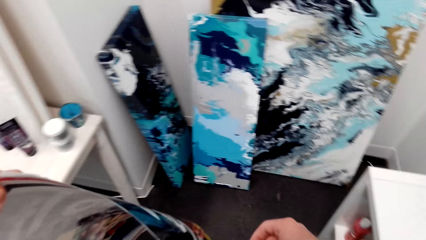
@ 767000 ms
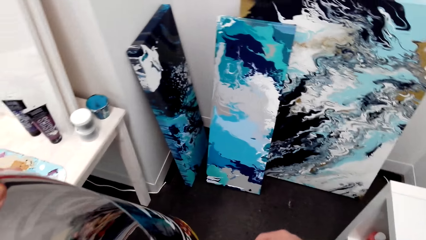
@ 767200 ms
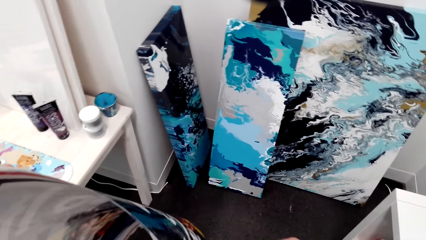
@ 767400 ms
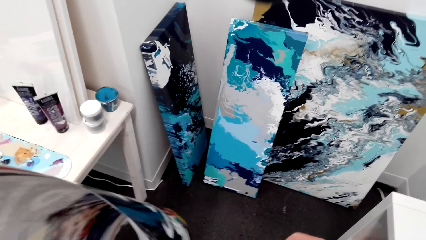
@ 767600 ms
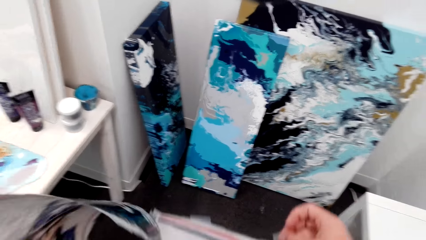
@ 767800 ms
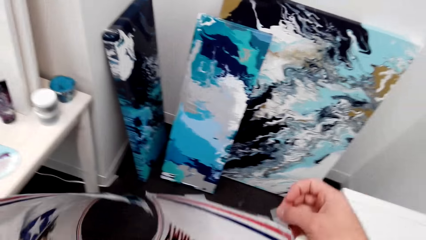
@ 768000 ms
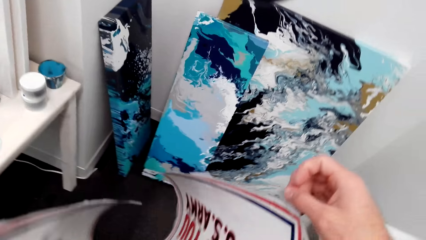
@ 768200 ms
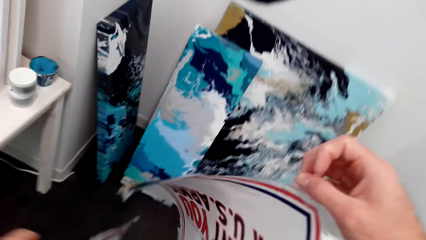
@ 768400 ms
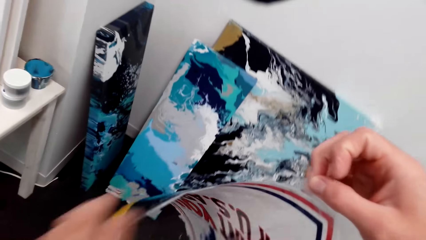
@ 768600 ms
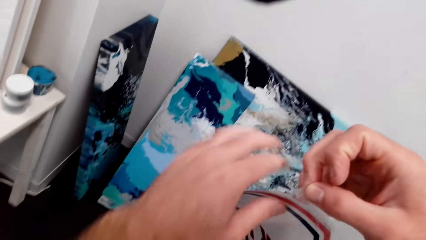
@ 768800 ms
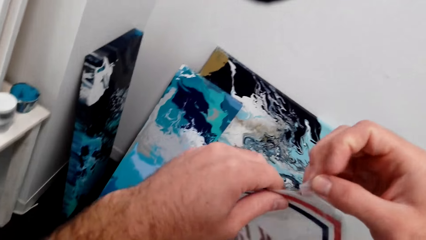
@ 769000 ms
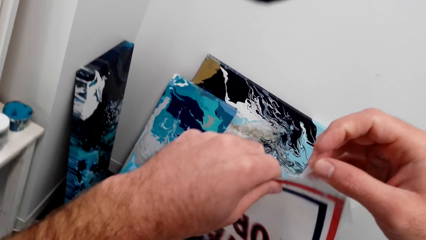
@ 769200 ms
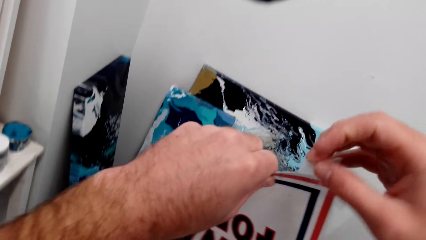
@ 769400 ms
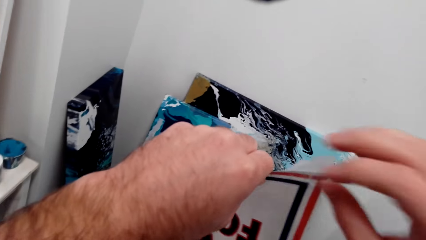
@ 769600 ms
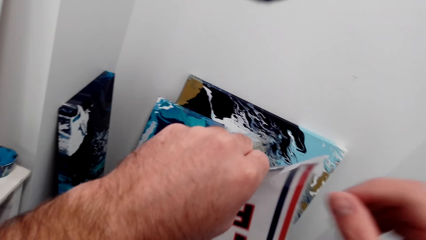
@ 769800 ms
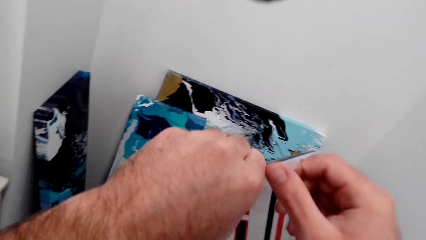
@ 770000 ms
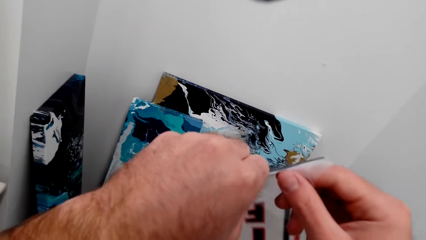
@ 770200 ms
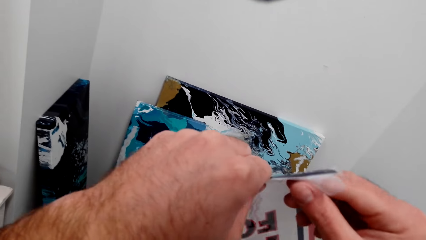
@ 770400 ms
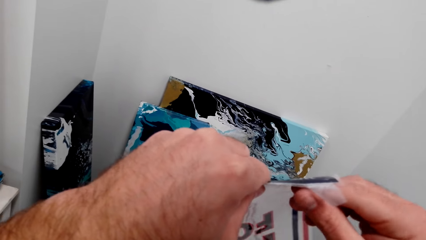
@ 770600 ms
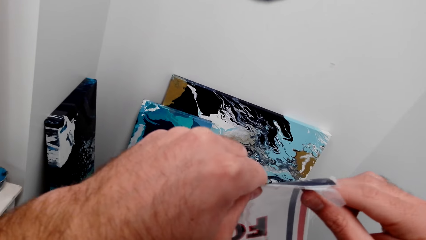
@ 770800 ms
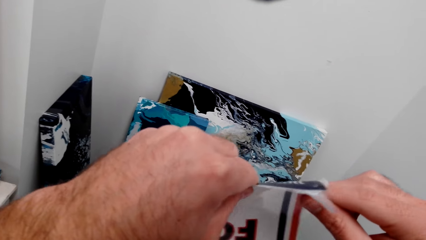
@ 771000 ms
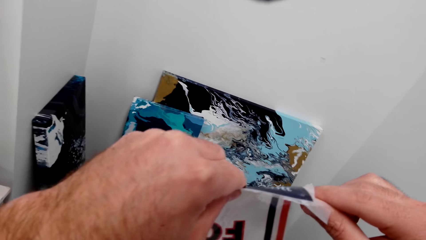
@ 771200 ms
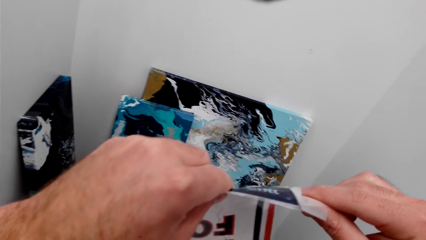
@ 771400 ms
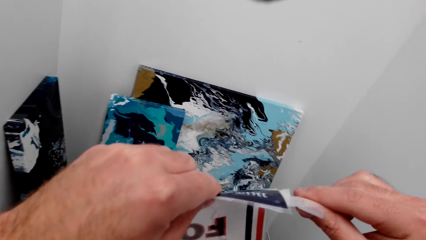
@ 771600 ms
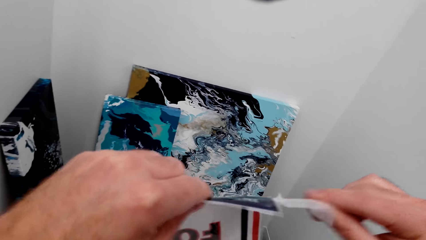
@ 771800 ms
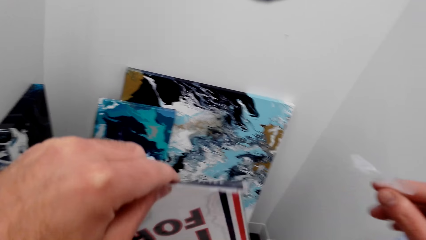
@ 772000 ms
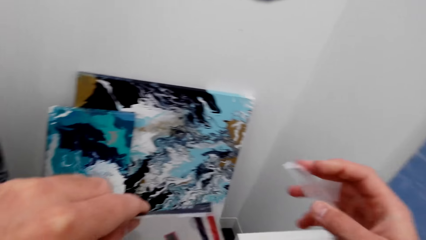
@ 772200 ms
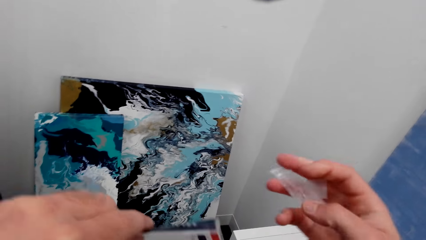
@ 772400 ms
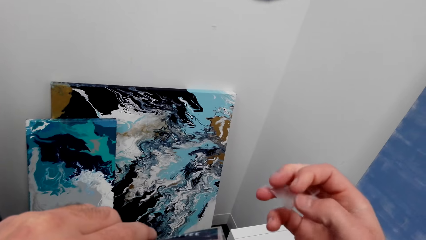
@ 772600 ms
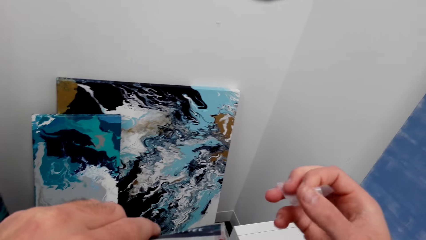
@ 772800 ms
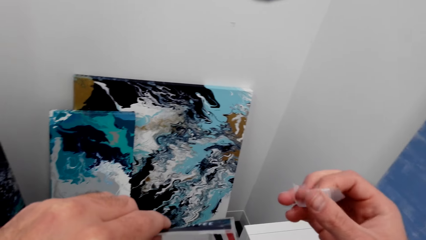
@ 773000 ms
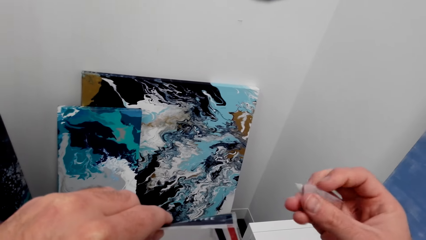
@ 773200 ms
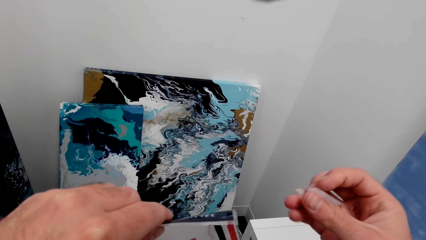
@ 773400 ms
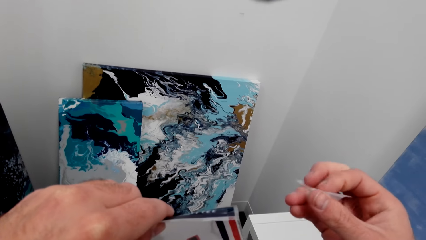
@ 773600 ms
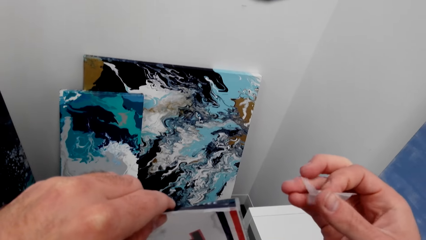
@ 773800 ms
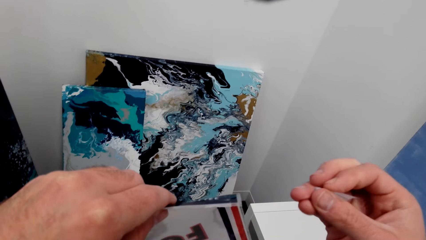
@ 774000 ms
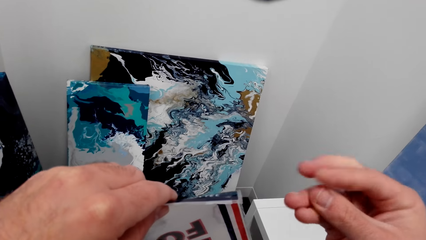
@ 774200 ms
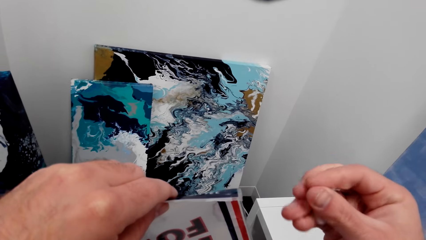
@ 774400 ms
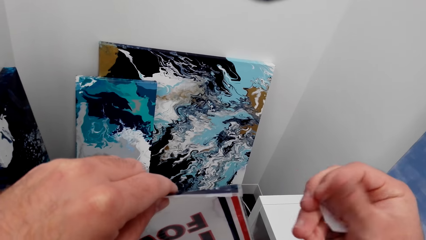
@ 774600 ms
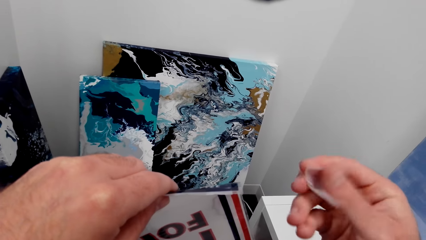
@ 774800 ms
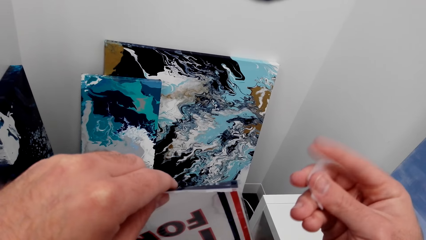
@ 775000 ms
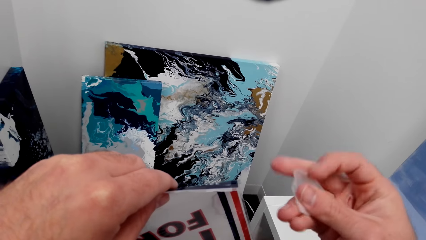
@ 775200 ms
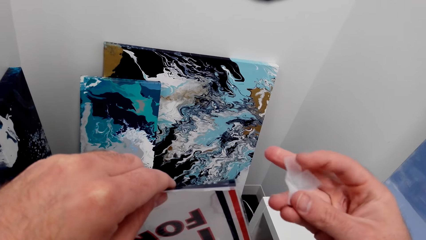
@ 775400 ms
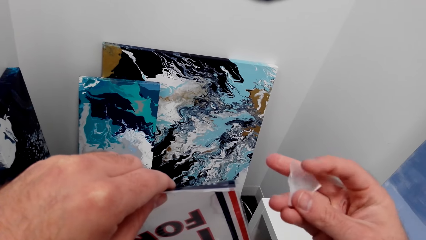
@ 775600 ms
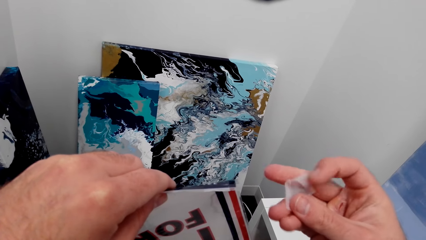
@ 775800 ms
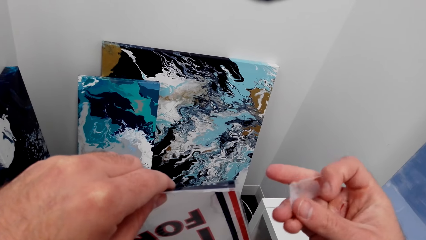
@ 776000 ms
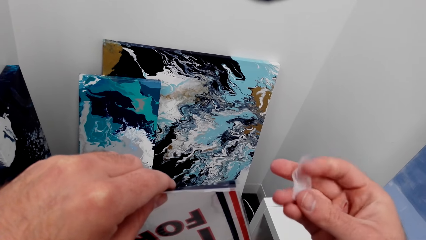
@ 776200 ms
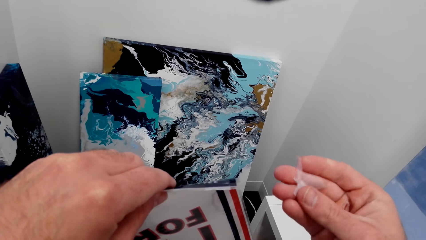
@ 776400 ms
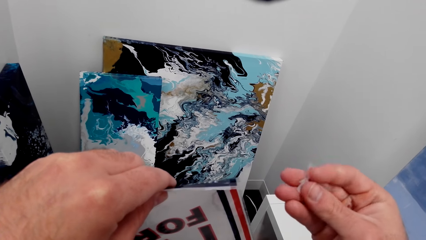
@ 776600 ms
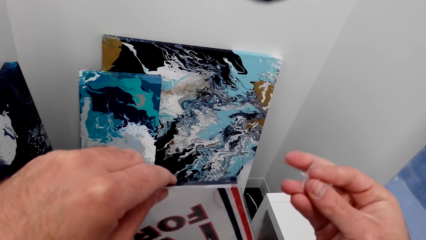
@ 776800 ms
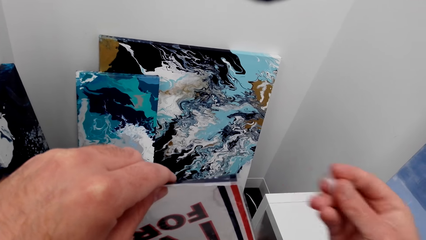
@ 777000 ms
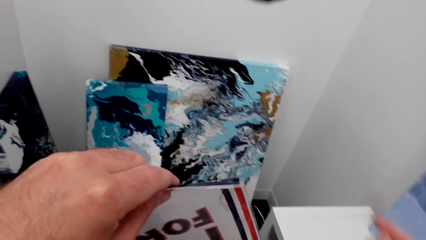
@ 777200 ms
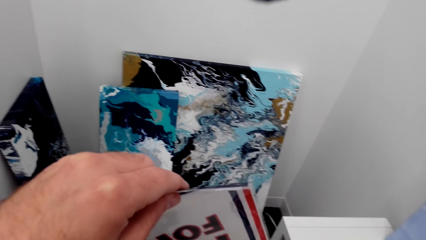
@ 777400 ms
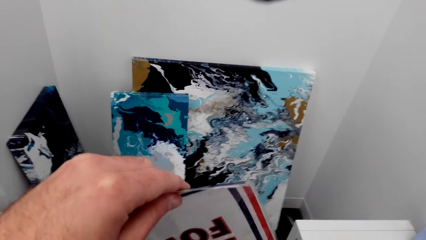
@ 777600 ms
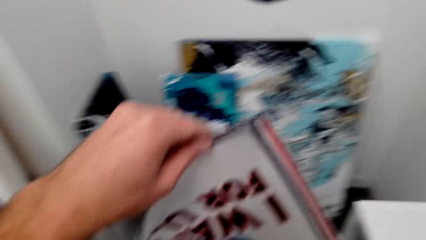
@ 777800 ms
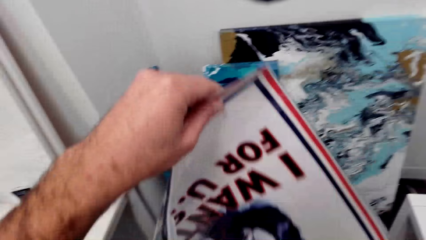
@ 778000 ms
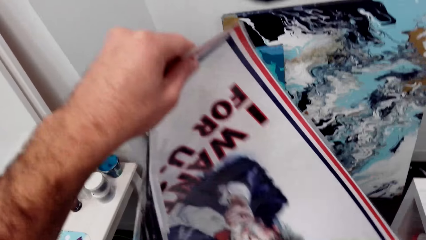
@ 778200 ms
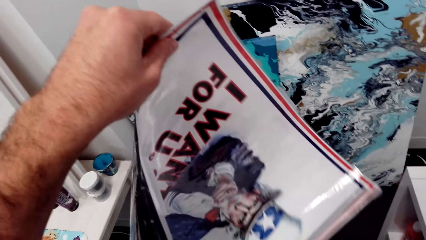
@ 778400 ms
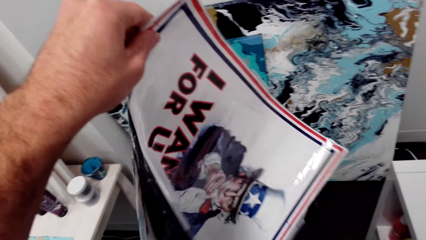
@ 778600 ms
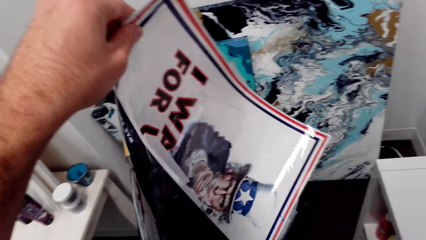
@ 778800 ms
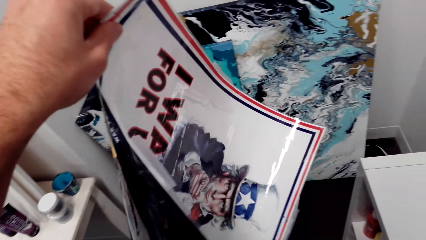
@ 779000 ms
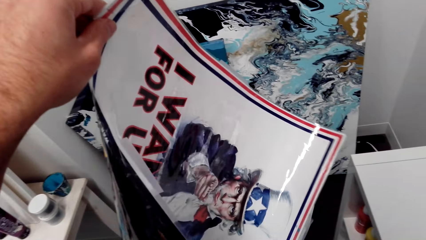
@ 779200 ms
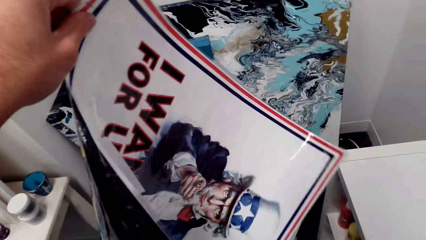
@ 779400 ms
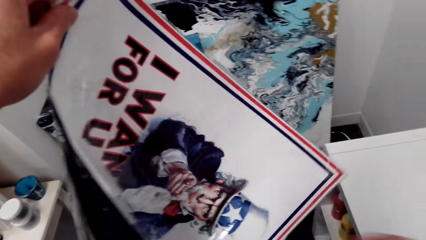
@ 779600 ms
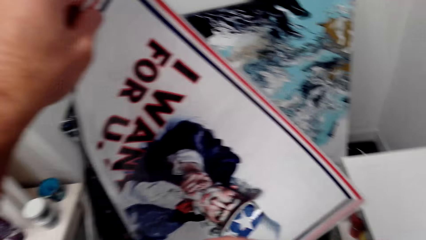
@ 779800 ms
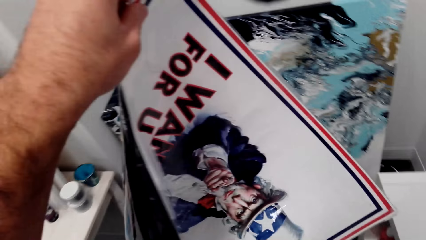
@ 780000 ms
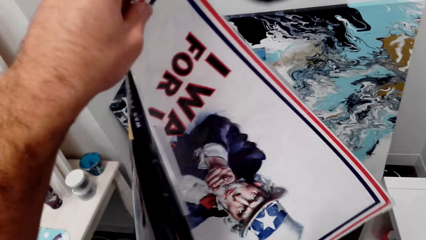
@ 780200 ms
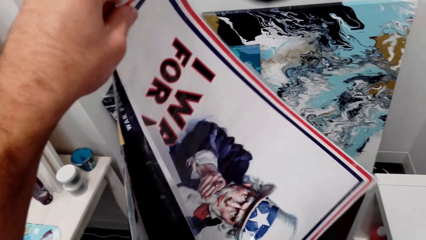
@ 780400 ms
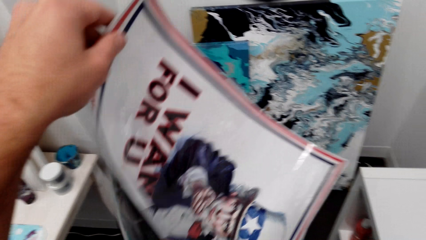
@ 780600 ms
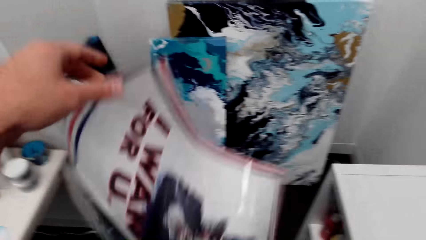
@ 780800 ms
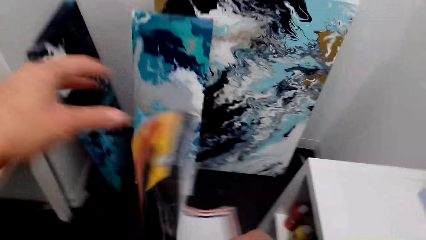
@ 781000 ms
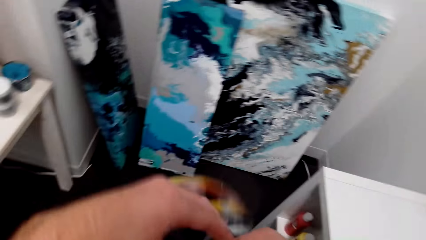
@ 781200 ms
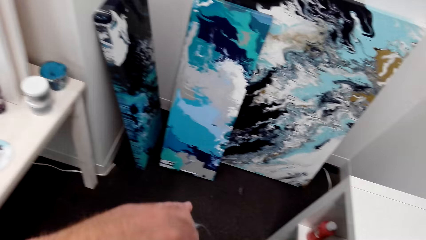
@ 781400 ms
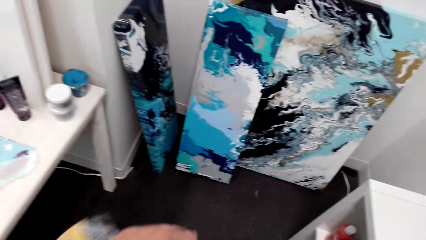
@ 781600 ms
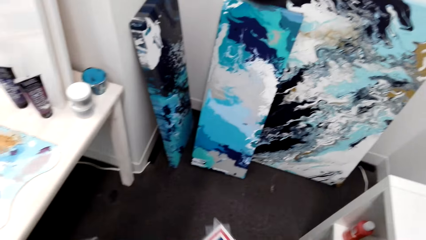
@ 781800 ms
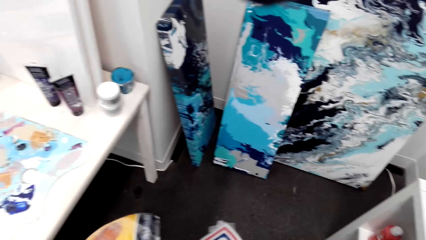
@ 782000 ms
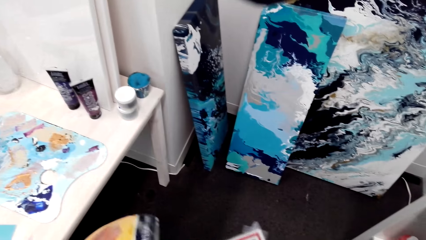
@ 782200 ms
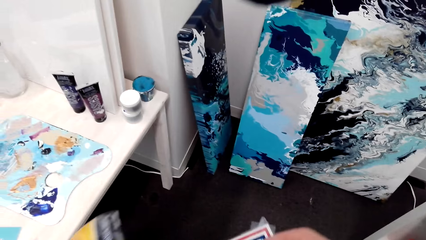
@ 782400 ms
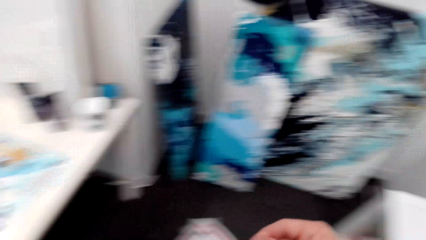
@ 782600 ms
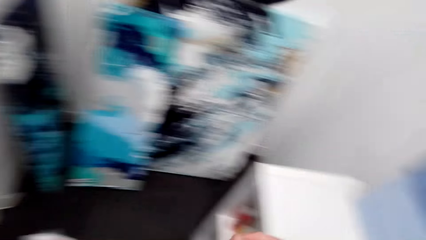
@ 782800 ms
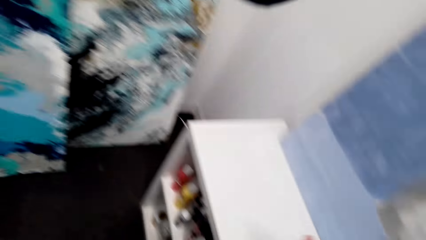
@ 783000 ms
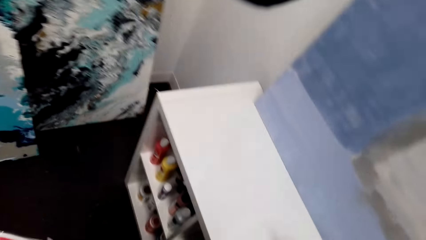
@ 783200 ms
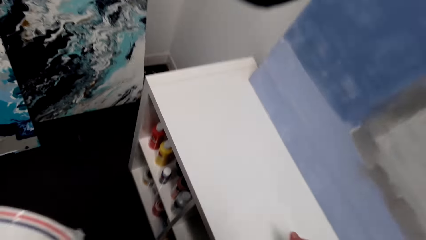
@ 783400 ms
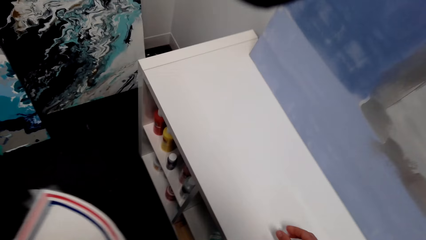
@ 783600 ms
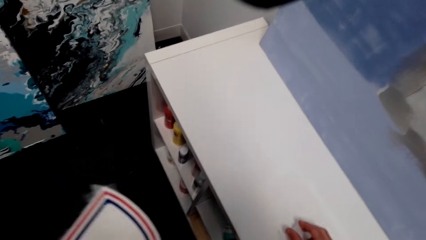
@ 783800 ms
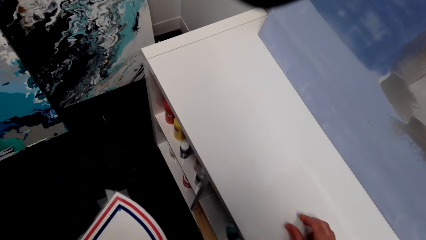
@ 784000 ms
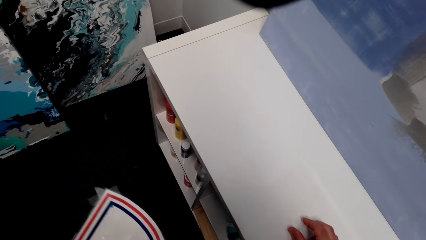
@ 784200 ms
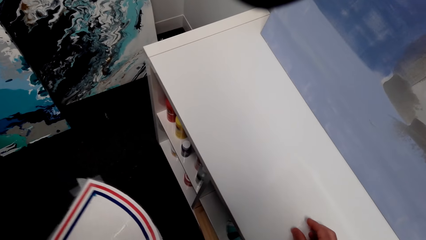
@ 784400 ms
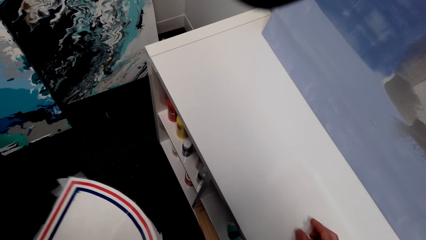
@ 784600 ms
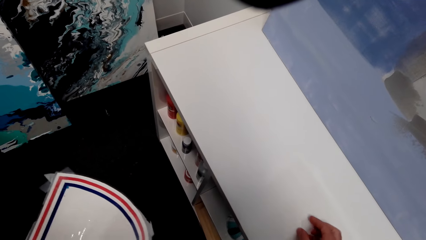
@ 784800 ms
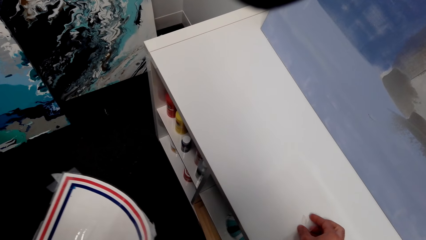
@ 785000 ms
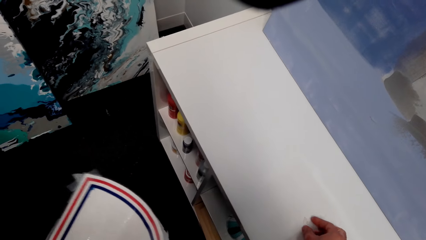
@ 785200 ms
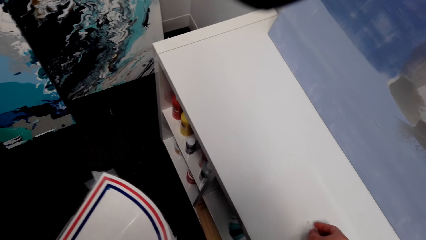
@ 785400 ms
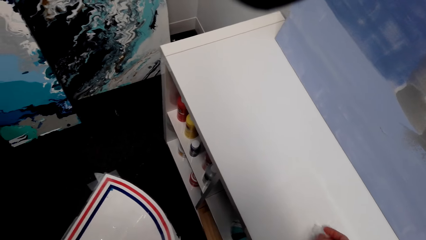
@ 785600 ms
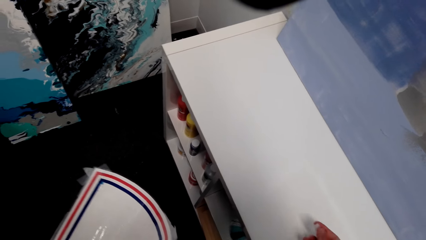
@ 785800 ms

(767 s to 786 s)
The camera wearer removes the paper from the decoration. They remove a picture from the wall. They hold the paper with the right hand. They fold the paper with the hand. They hold the decoration. They look at the decoration. They hold the decoration. They look at the cabinet.
